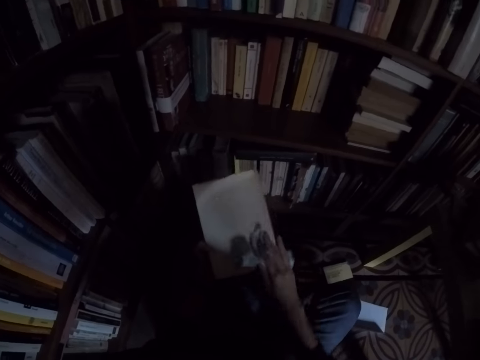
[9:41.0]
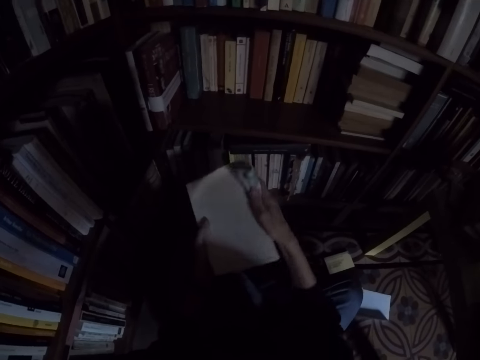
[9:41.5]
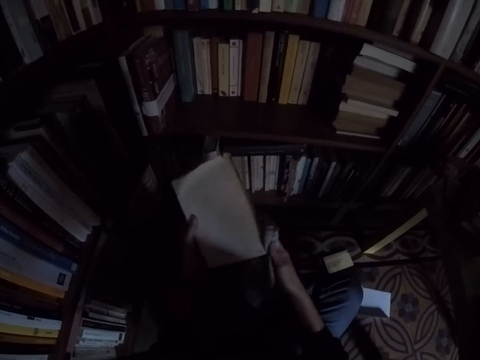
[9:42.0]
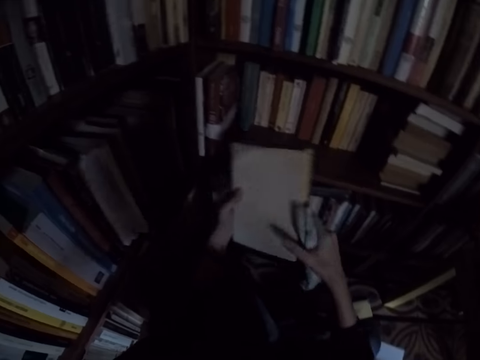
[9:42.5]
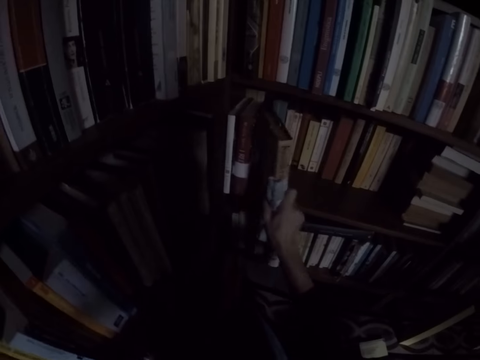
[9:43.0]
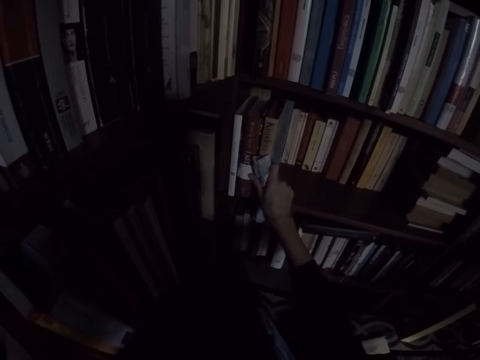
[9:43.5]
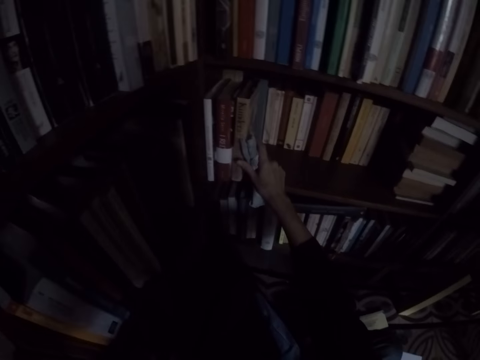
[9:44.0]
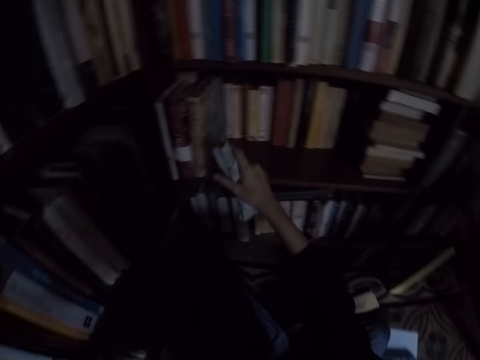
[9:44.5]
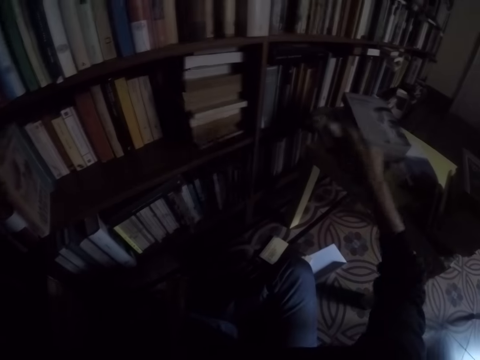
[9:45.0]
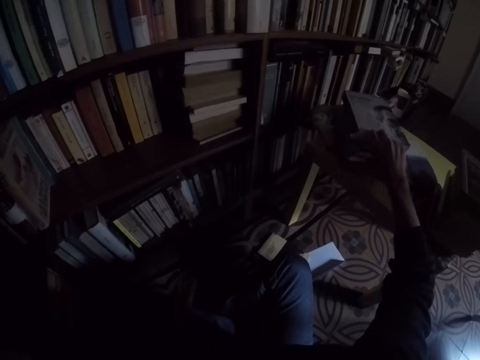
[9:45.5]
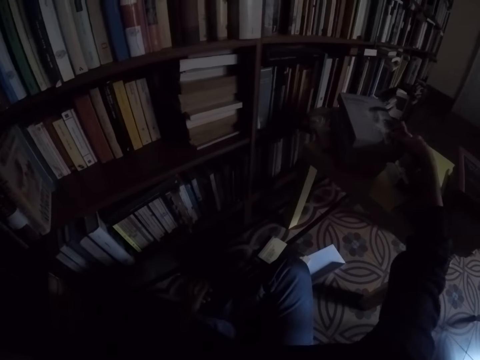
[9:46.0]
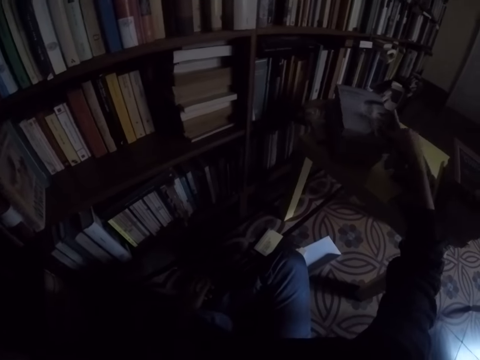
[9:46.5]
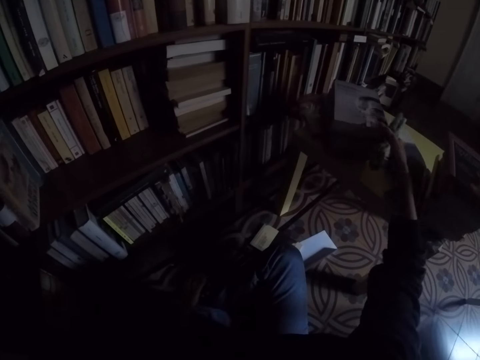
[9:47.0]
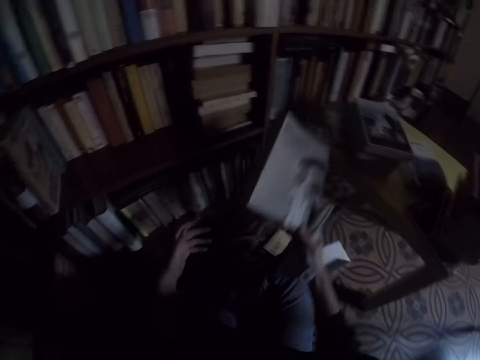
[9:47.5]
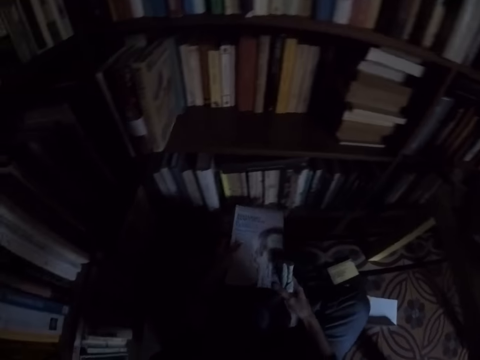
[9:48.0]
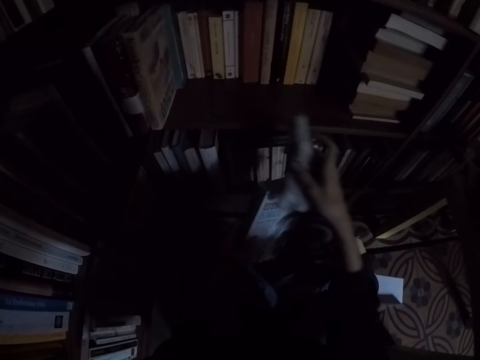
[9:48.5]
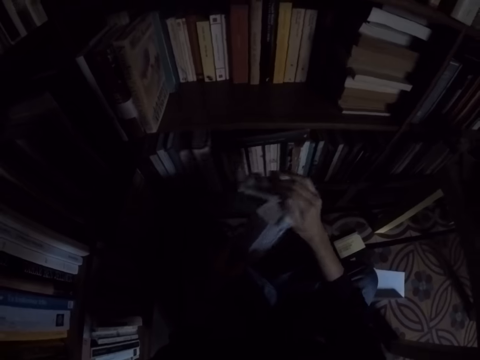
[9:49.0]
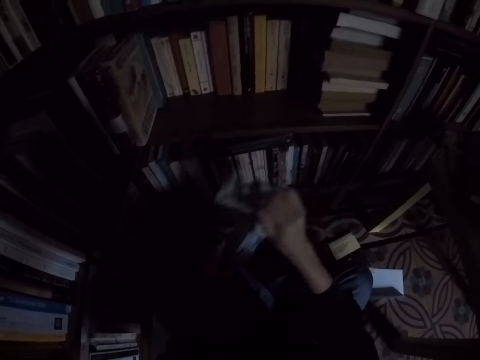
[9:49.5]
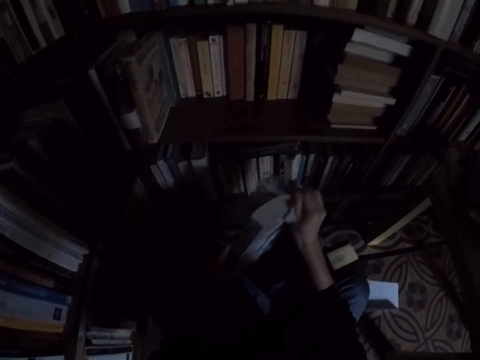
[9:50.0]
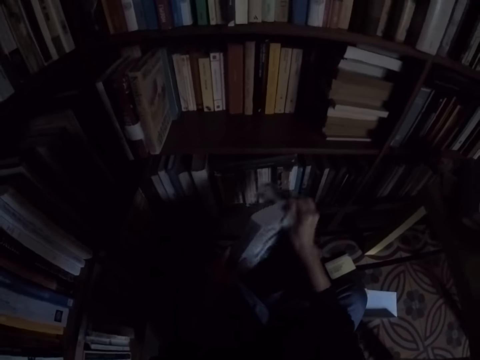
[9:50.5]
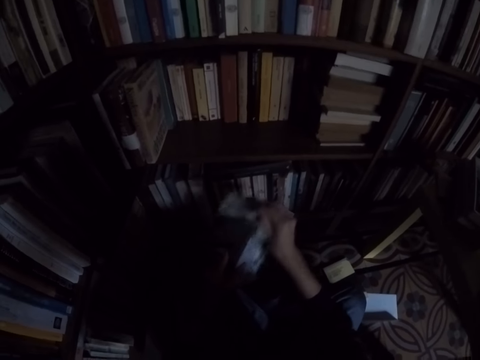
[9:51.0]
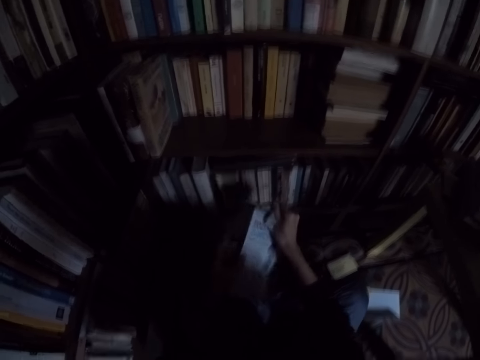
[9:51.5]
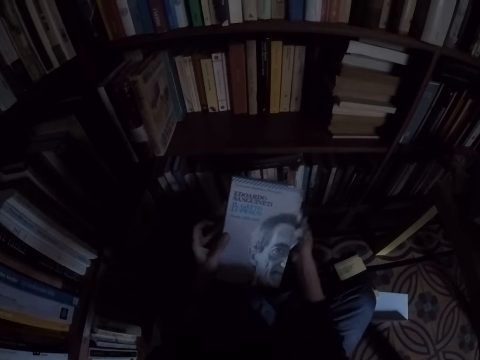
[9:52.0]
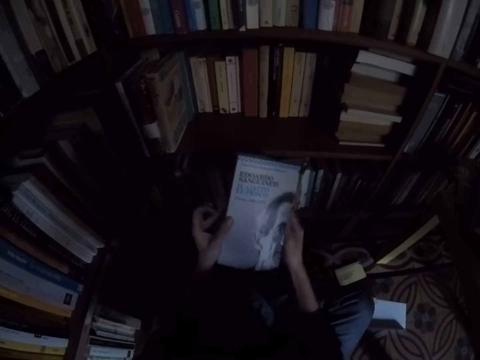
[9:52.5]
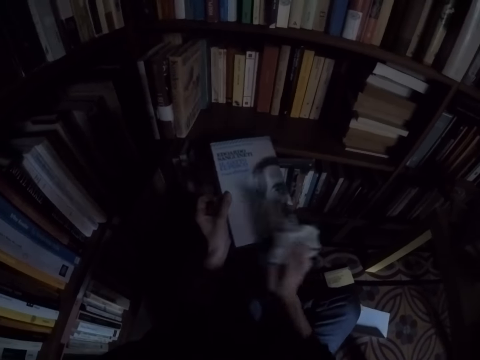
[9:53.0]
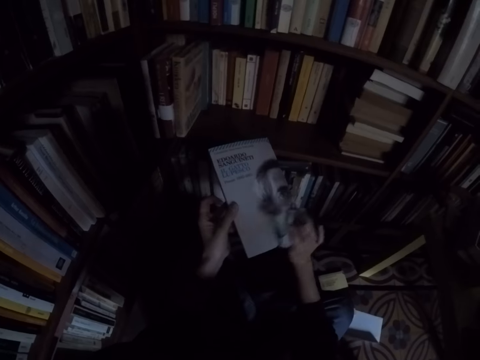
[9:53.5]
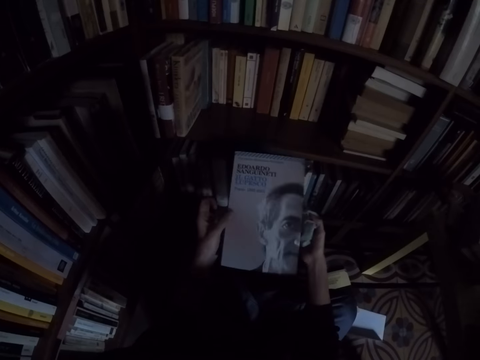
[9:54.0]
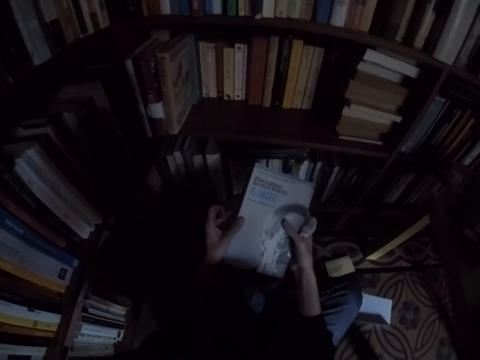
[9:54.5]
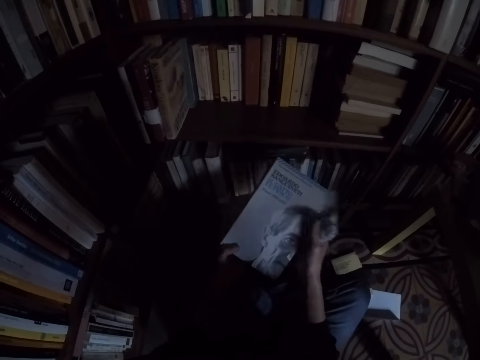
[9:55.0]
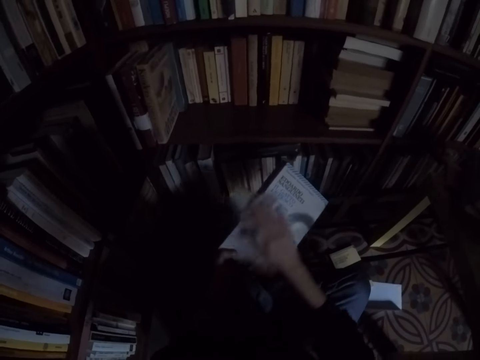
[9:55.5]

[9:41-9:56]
The camera wearer places the book on the shelf with his right hand. He takes a book from the top of another book on the table with his right hand. He moves the book to his left hand. He cleans the book with the rag in his right hand.

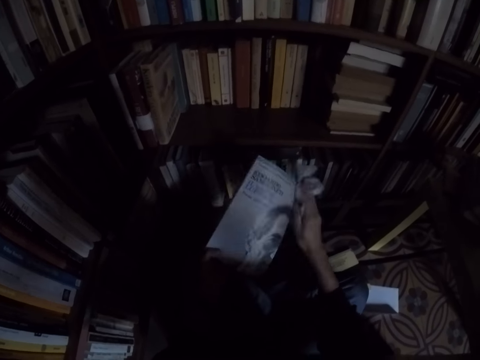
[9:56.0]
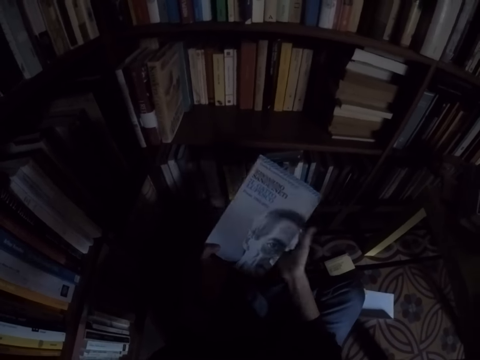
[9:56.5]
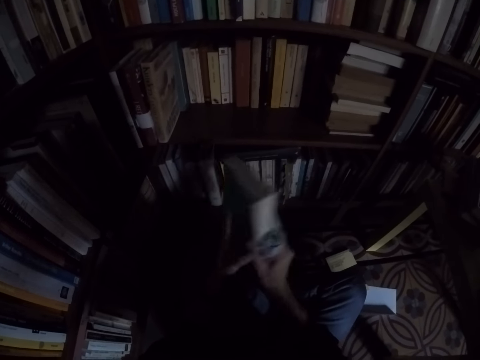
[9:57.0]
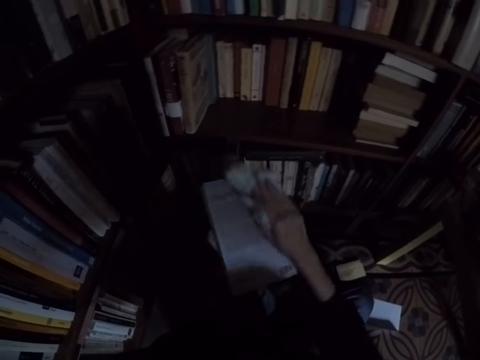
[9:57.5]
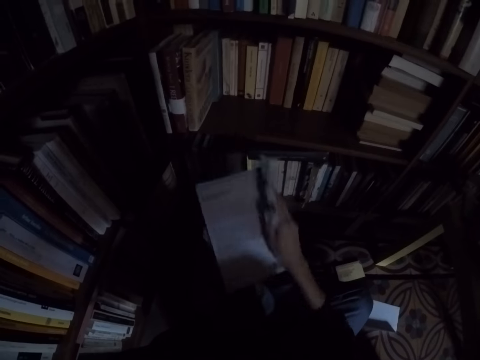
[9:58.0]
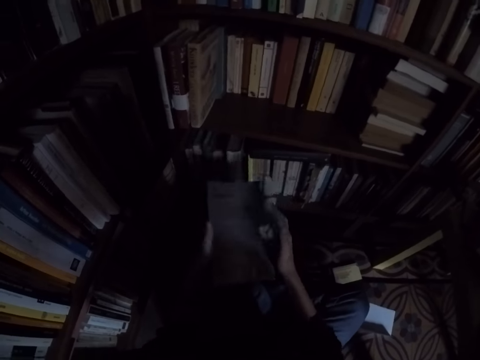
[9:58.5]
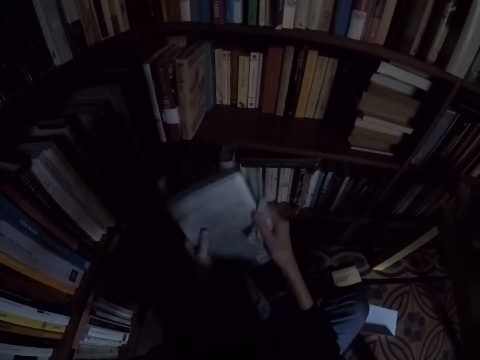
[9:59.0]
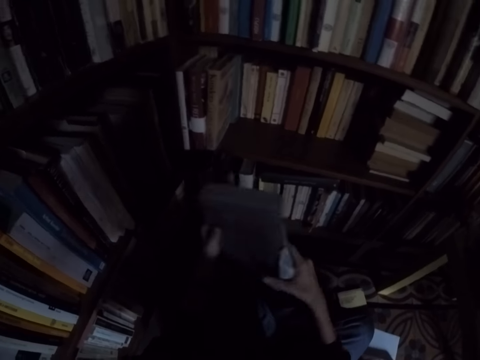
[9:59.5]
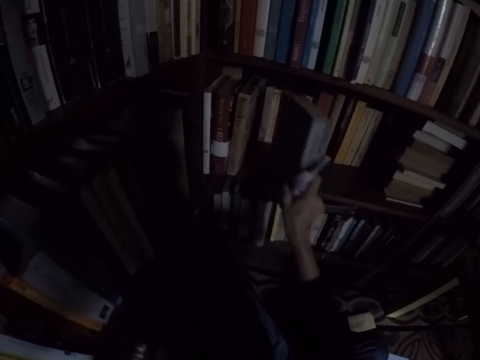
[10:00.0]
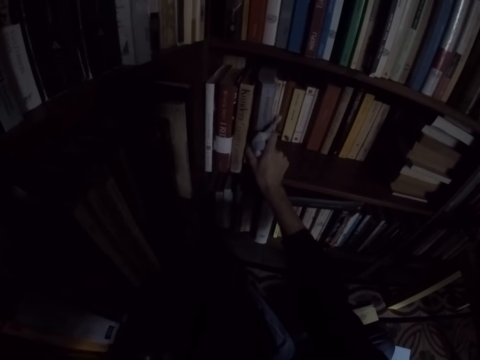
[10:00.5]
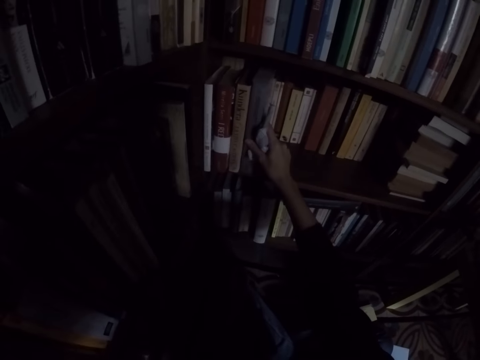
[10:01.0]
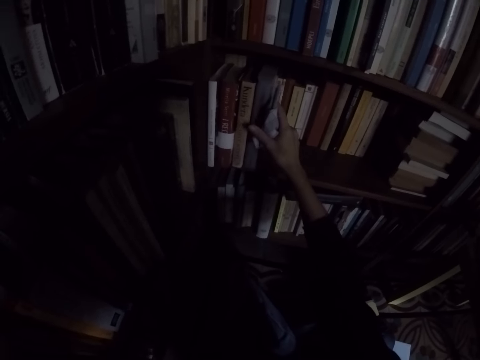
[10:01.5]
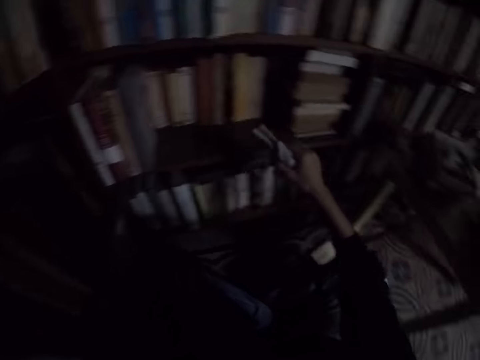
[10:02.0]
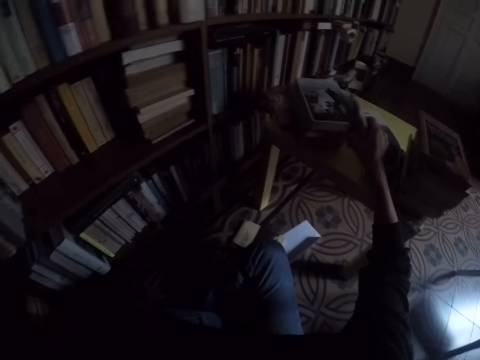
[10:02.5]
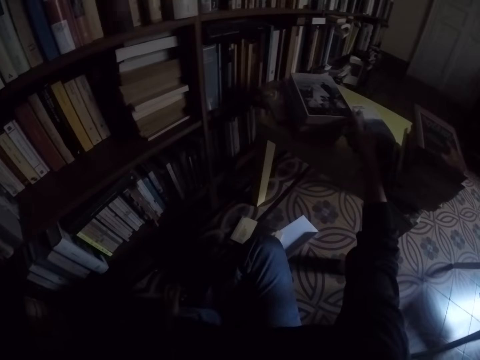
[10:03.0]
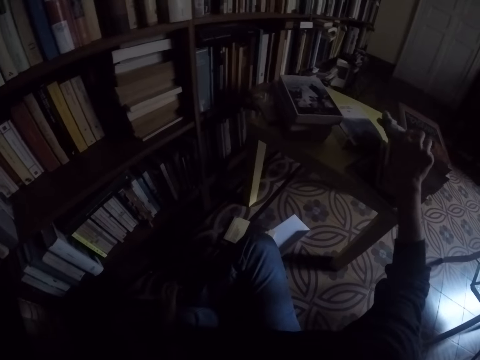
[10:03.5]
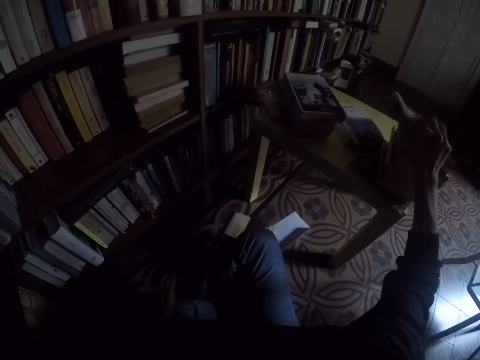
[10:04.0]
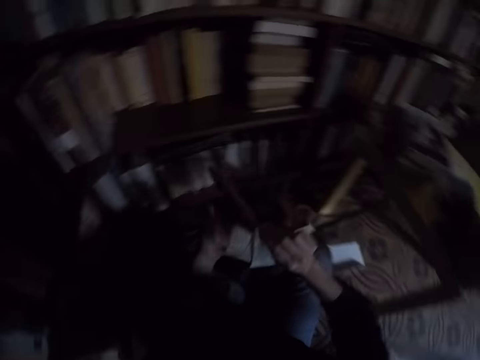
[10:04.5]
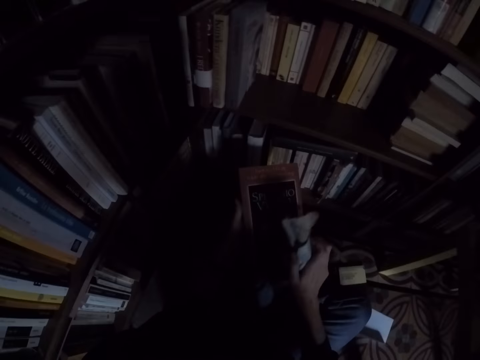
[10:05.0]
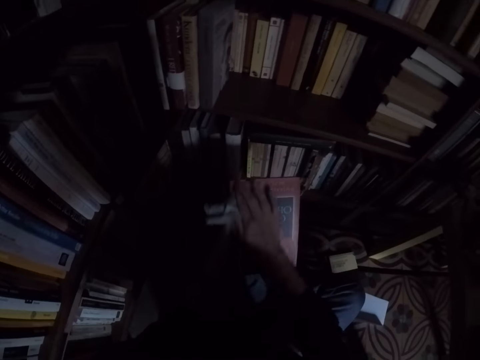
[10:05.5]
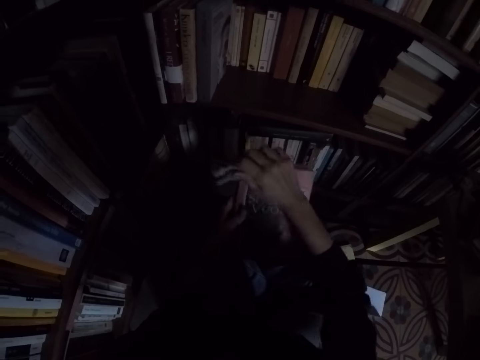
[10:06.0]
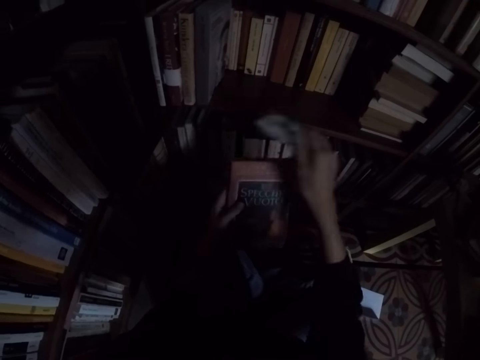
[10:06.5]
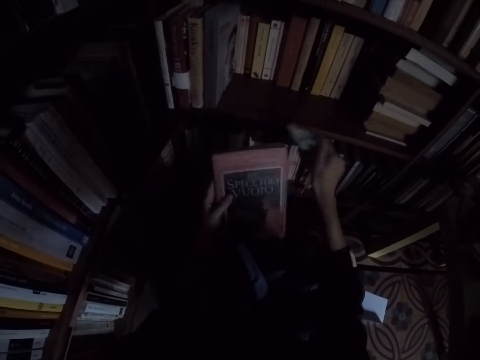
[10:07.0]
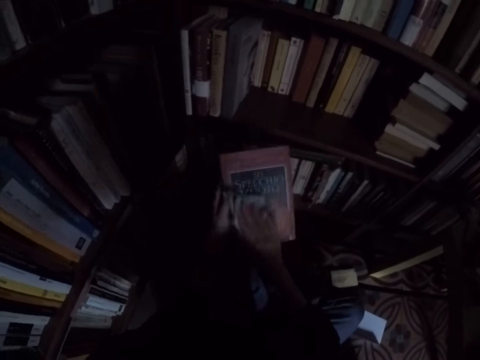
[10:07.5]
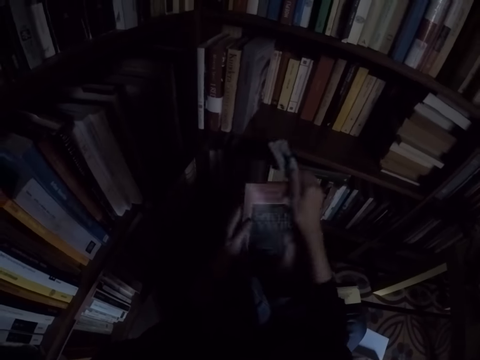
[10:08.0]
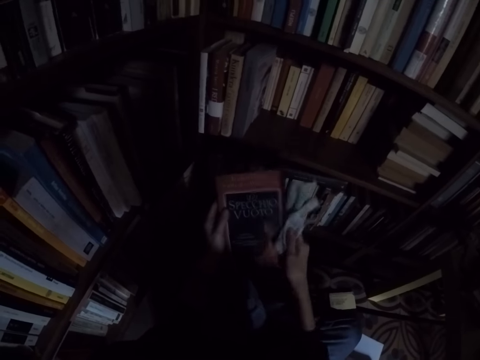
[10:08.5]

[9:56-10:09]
The camera wearer places the book on the shelf with his right hand. He takes a book from the top of another book on the table with his right hand. He moves the book to his left hand. He cleans the book with the rag in his right hand.
